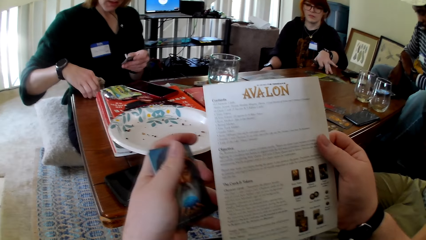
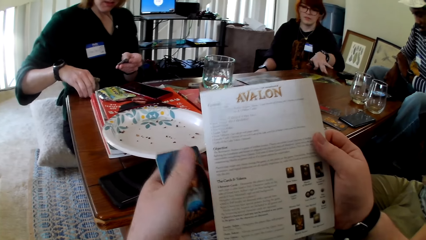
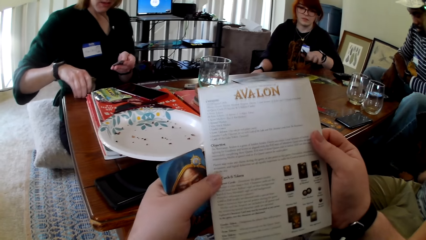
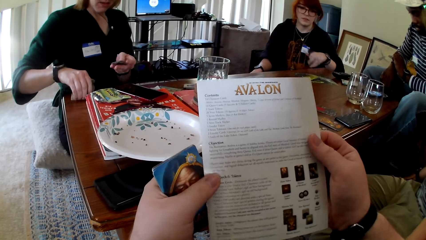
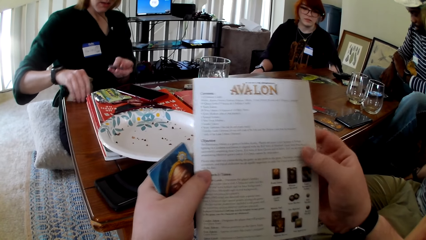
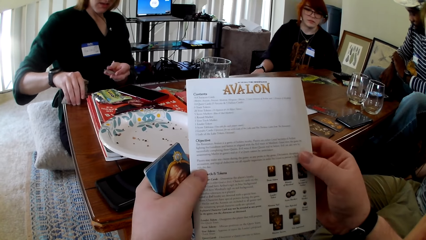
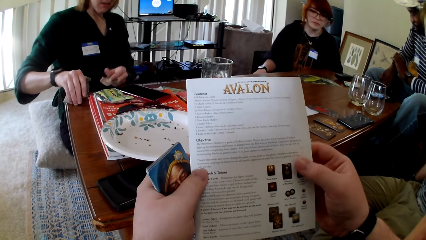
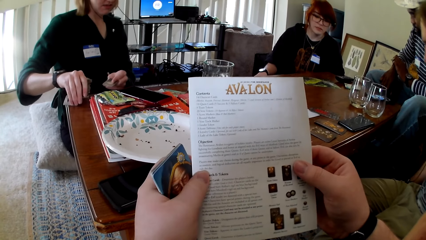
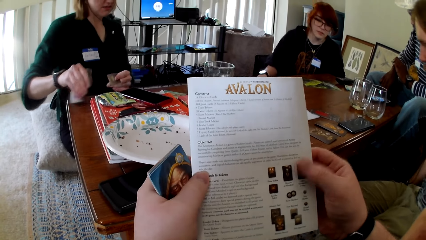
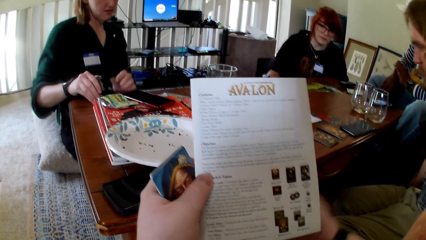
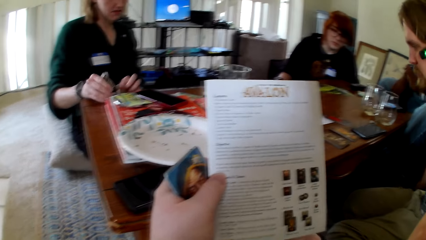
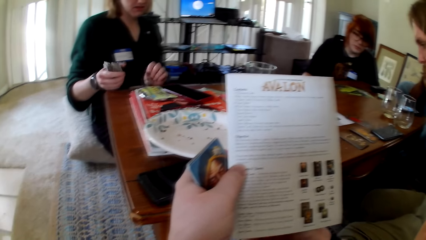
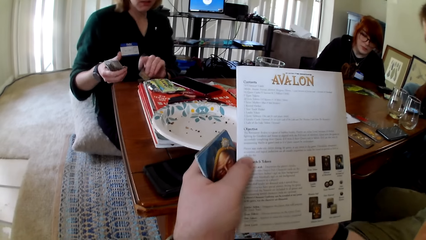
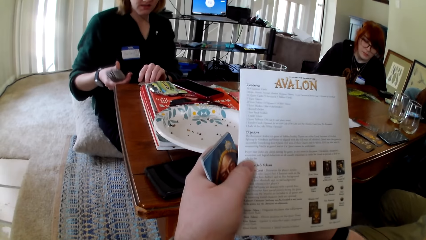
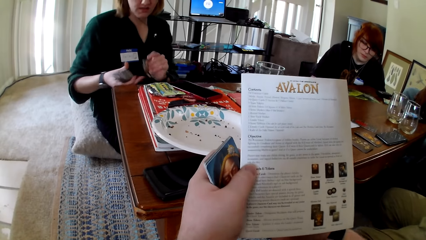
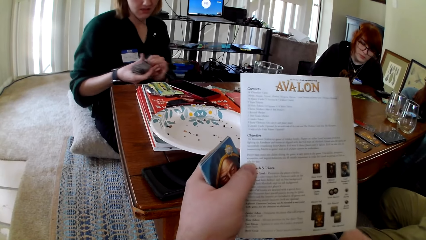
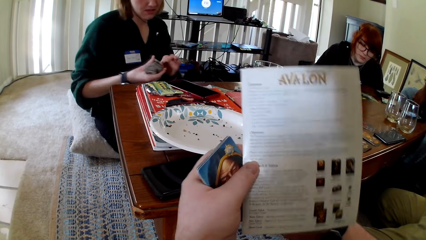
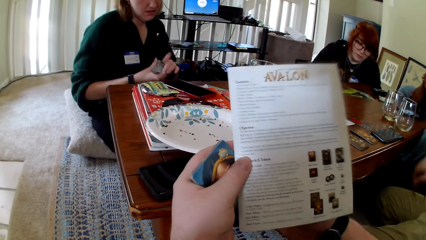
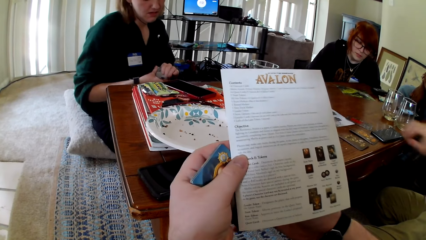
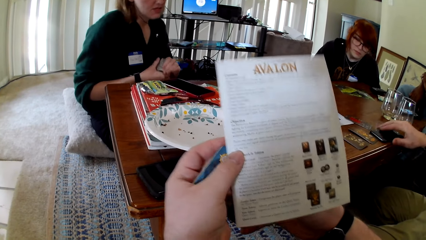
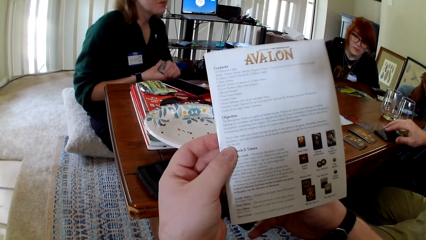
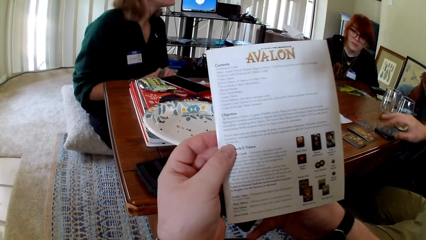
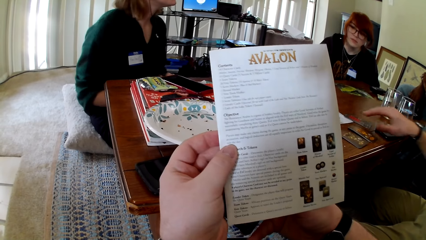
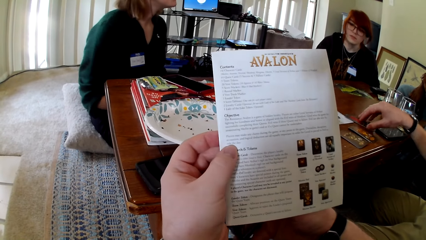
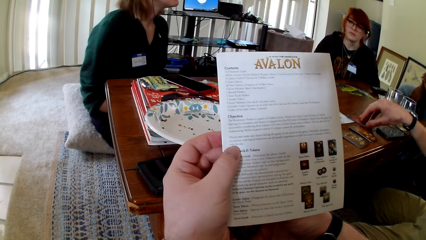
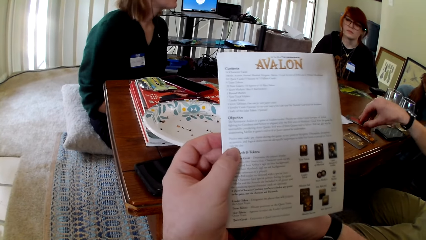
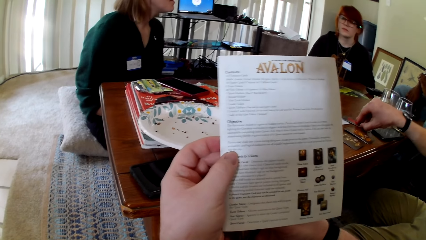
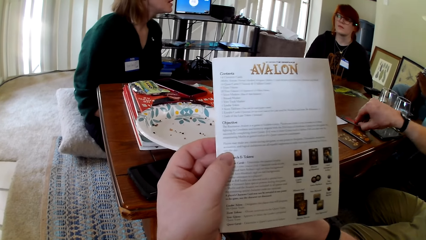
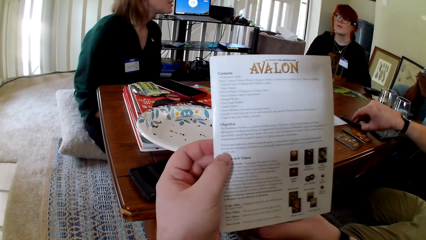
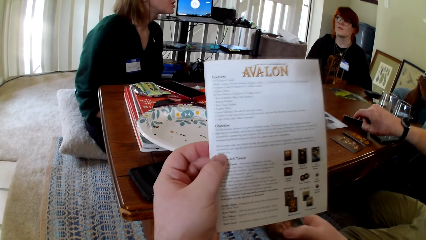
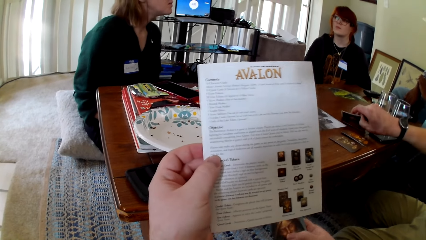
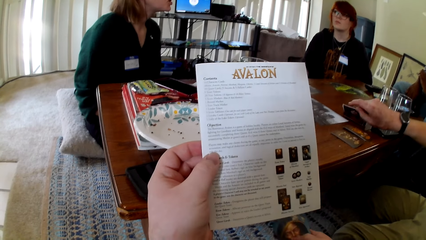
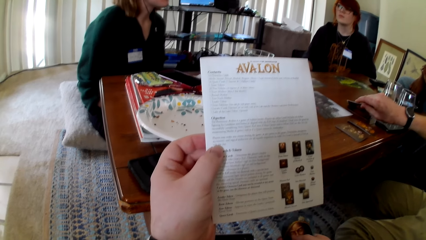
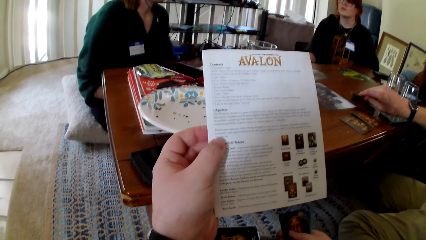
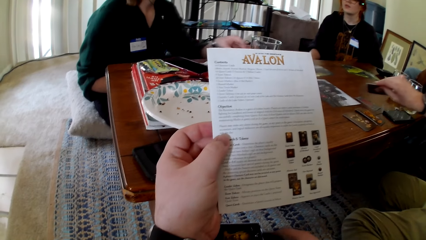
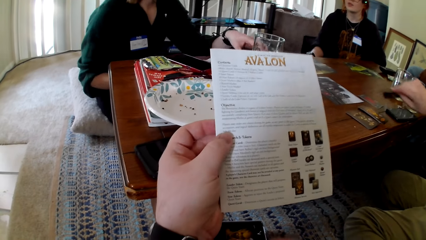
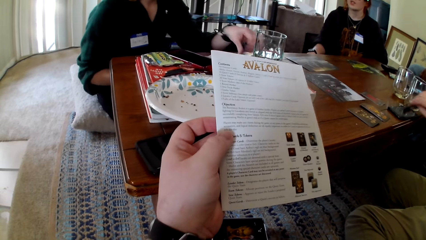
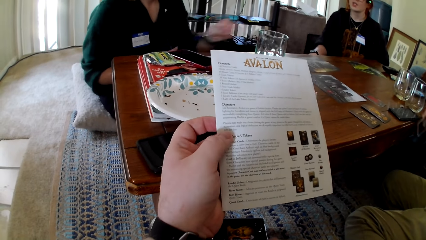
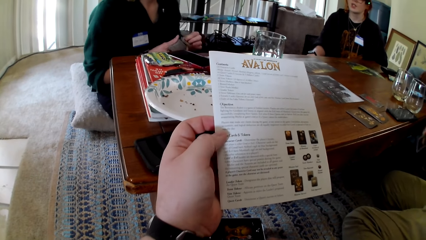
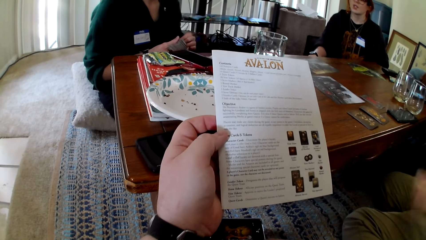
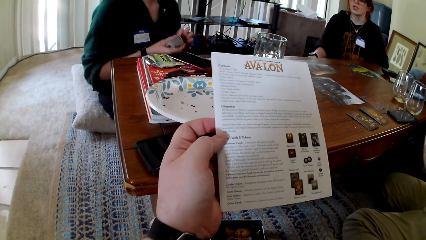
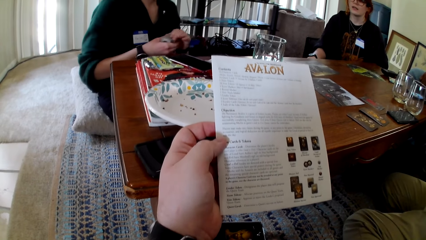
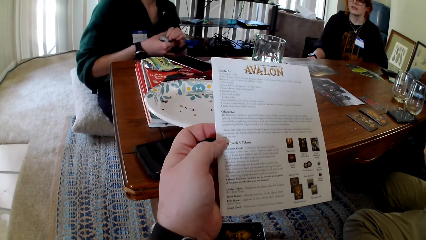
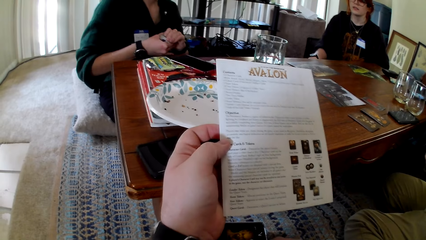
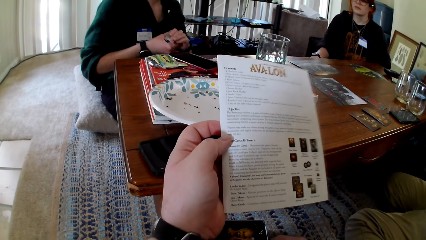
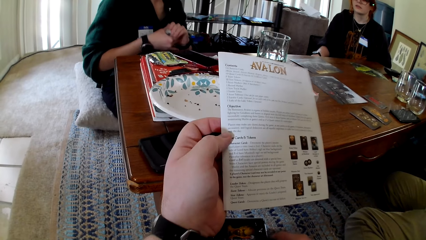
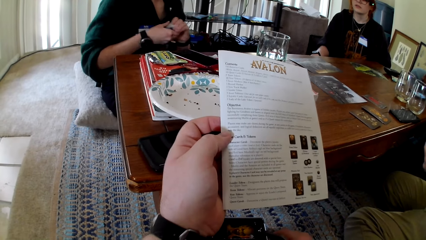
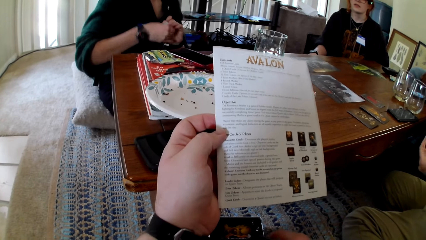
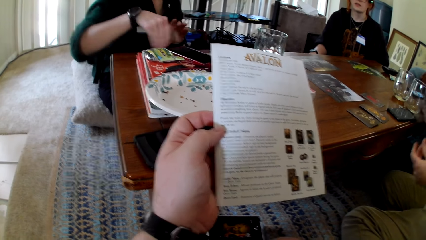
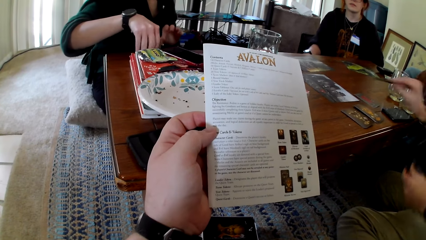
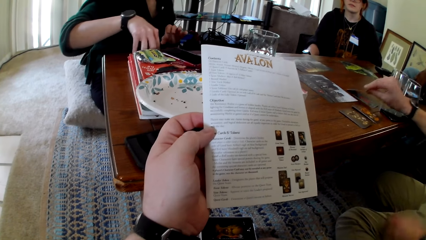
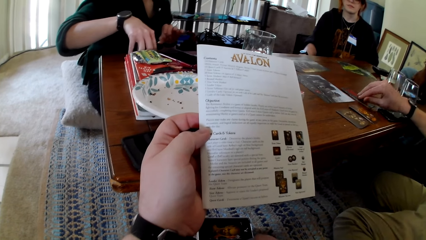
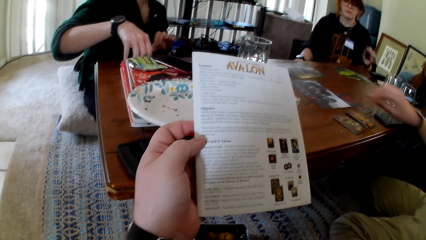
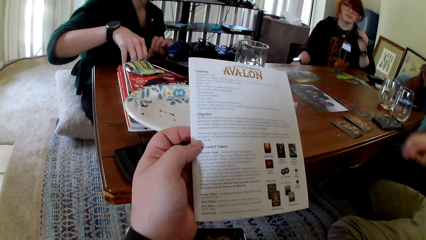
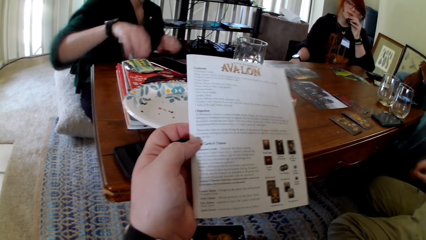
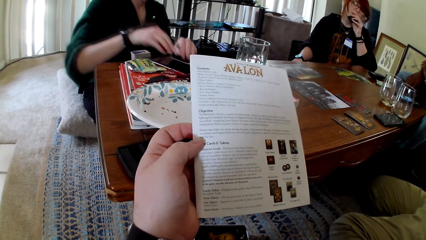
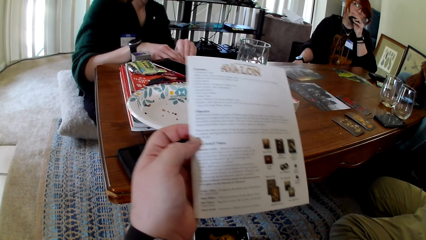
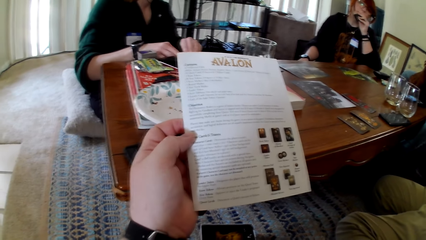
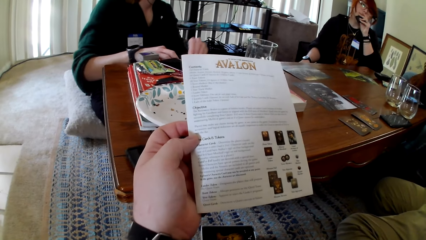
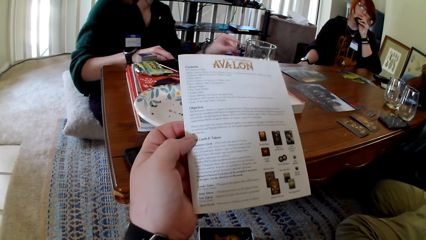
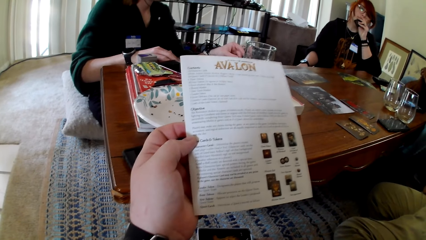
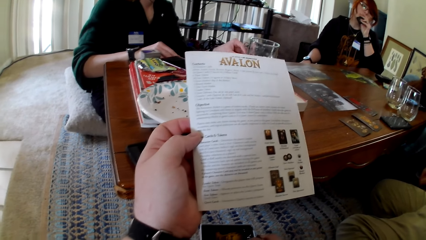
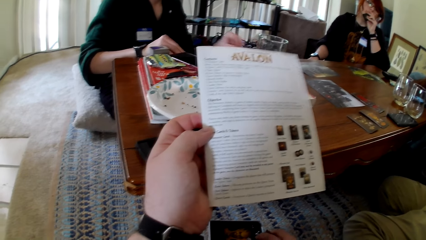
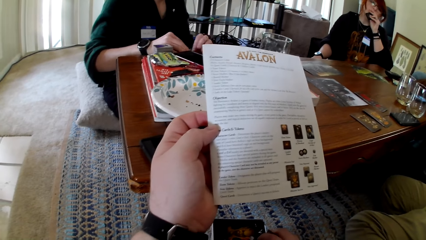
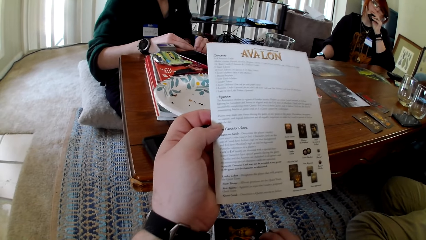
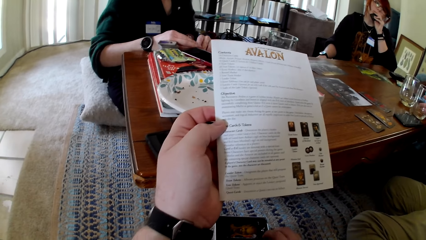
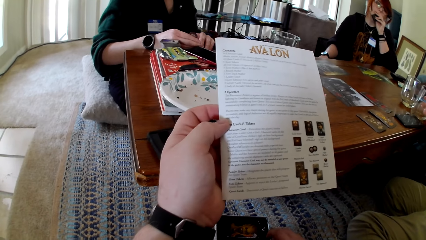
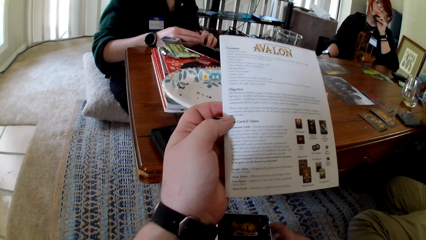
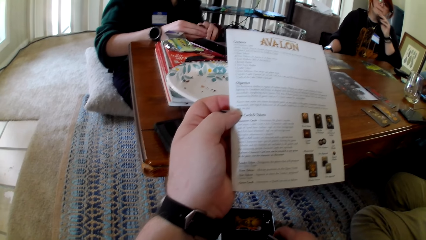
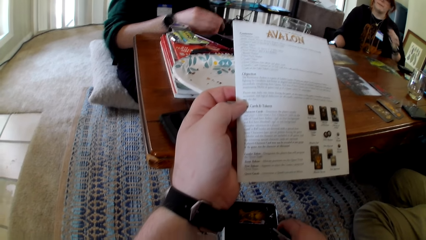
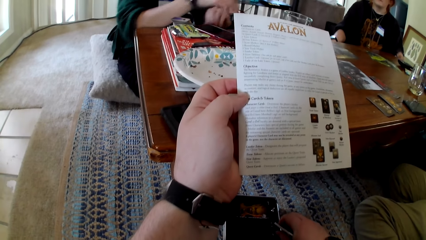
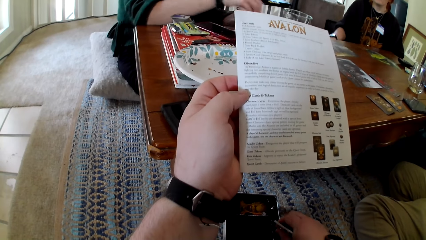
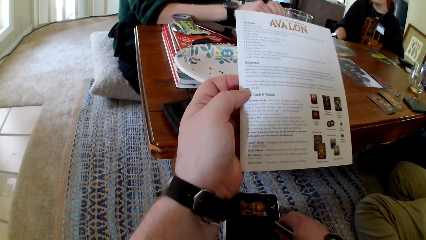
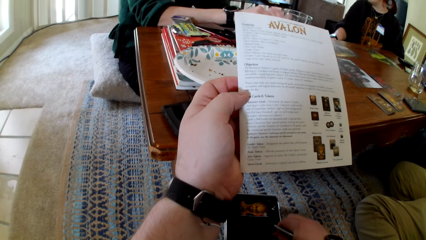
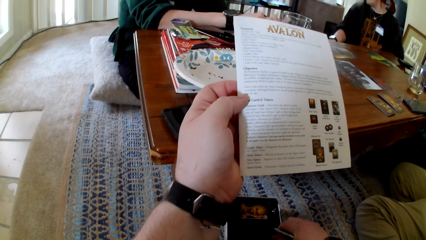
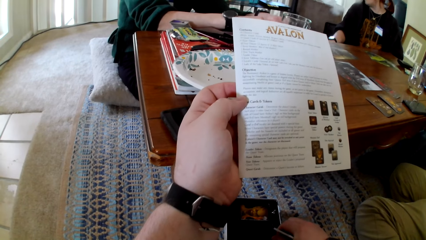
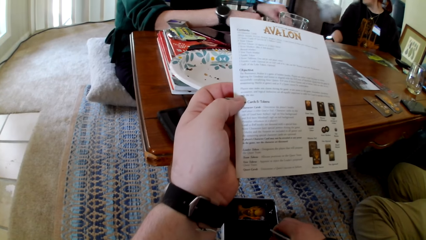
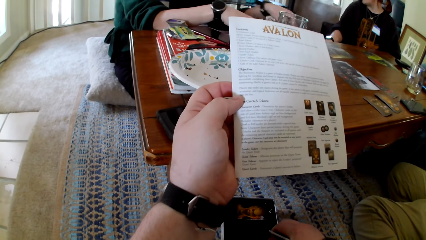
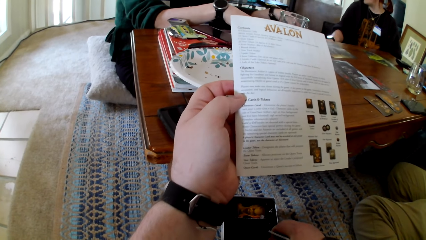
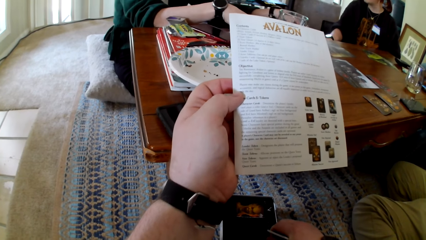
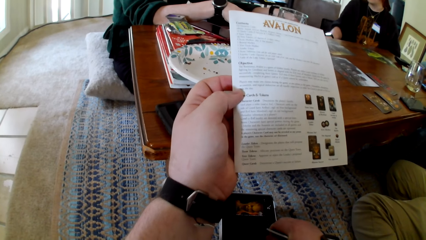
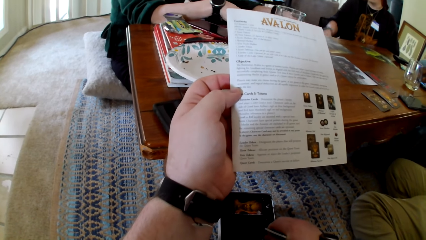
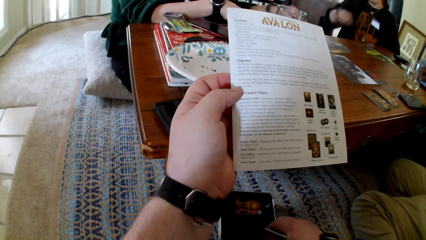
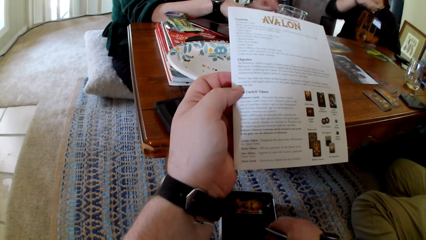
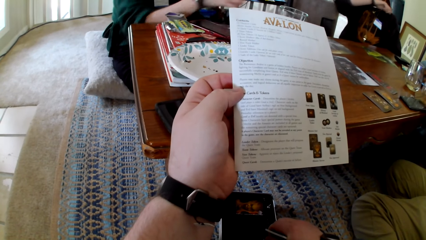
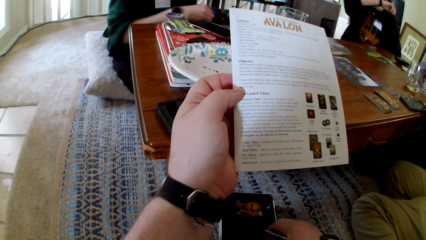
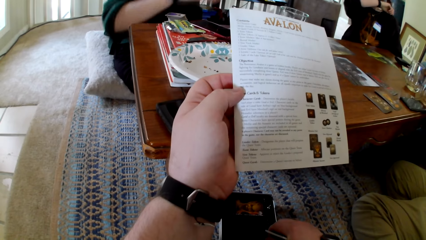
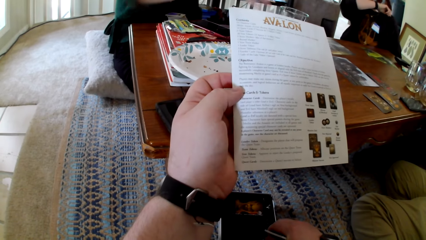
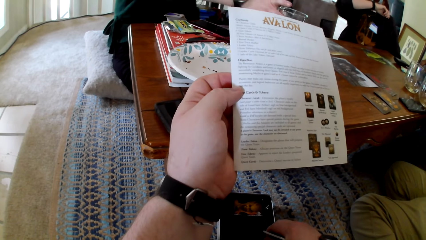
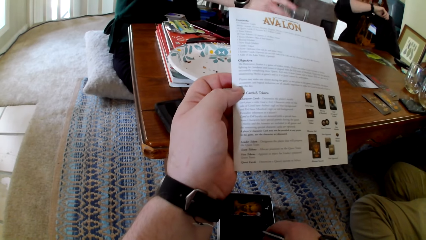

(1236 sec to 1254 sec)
A woman picks up the cards. The camera wearer reads the pamphlet. They touch a book. A man pulls his phone aside. The man picks up a card. A person touches the cards. The camera wearer reads the pamphlet. They touch the book. The woman aligns the cards and puts the cards on the table. Another person touches the cards. The man puts the card on the table. The camera wearer reads the pamphlet. The woman picks up cards. The camera wearer touches the book. They read the pamphlet.
